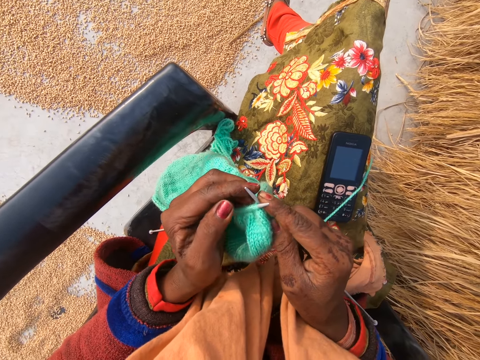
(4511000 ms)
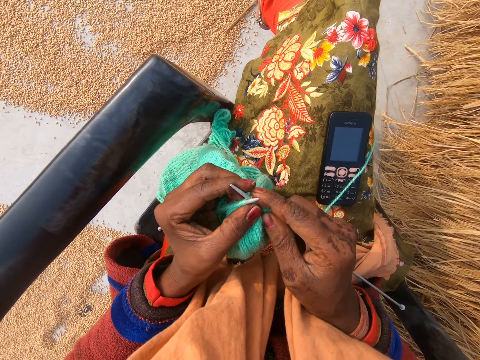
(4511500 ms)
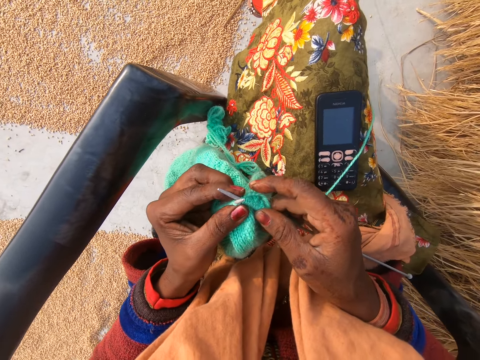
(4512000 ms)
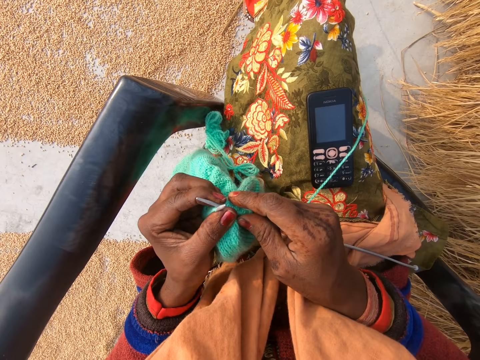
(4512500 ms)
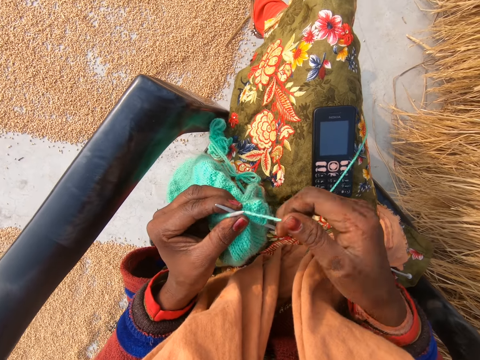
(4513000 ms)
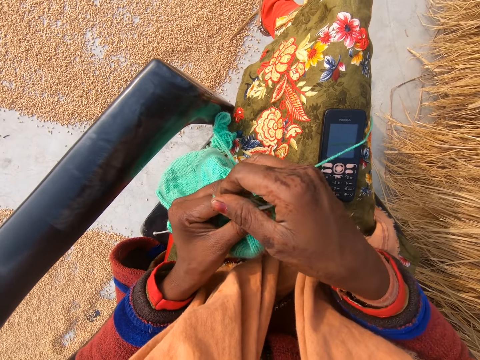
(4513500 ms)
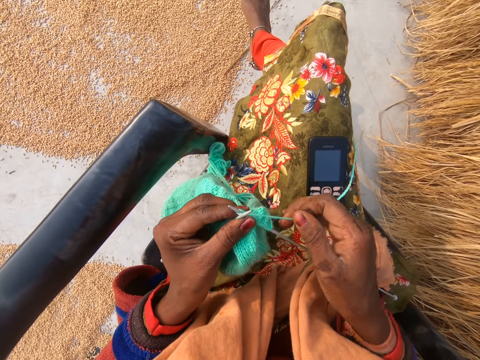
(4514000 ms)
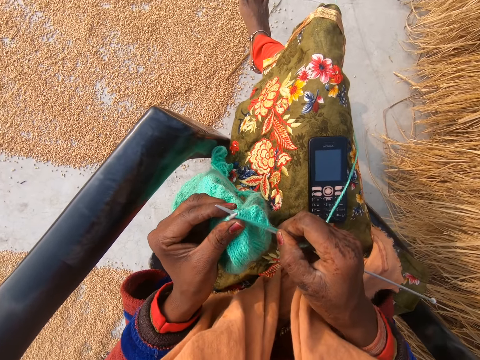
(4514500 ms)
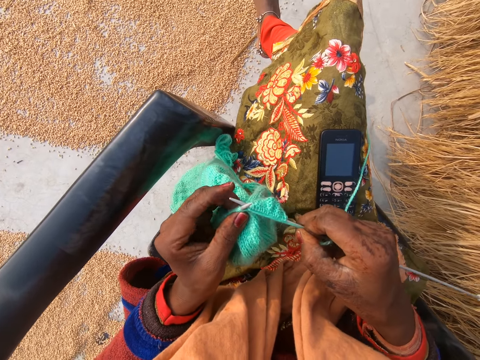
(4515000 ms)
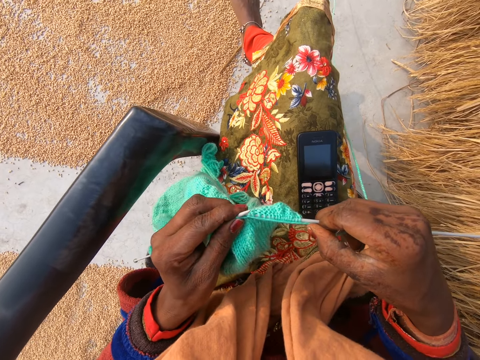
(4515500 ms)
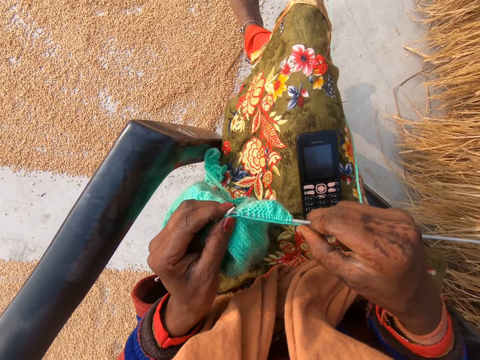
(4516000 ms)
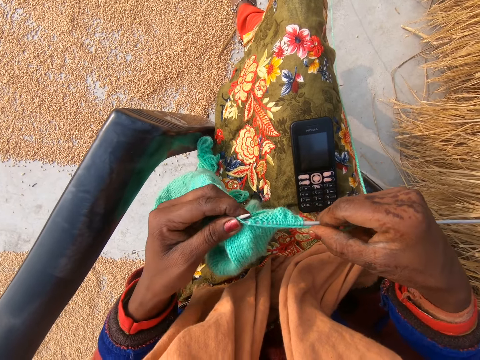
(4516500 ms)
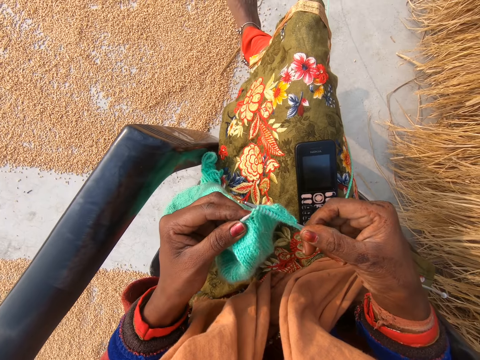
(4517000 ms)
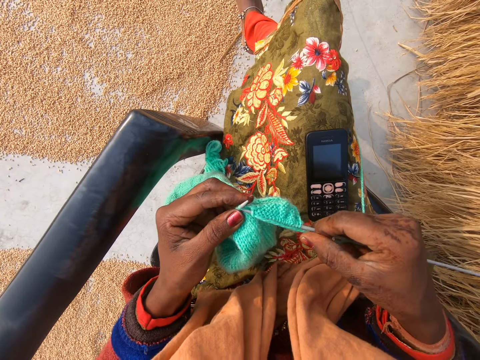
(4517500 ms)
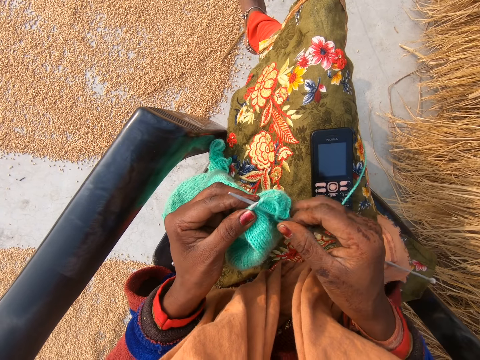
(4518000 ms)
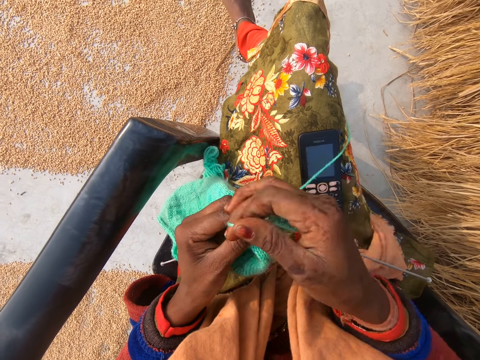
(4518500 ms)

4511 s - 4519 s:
The camera wearer crochets with the yarn in her hand with a crochet hook.

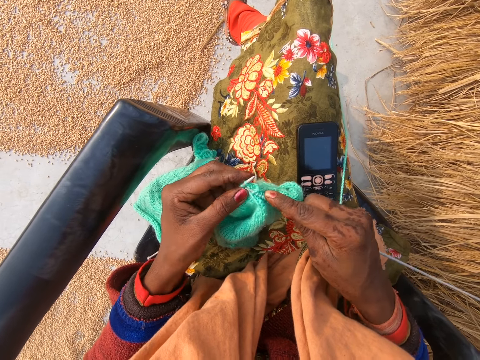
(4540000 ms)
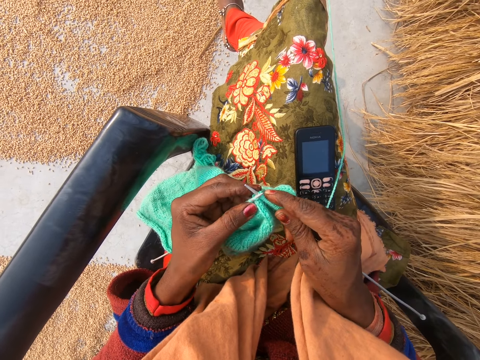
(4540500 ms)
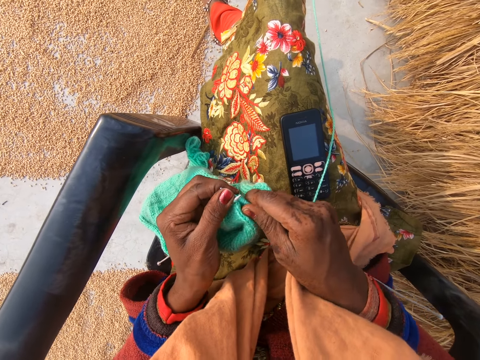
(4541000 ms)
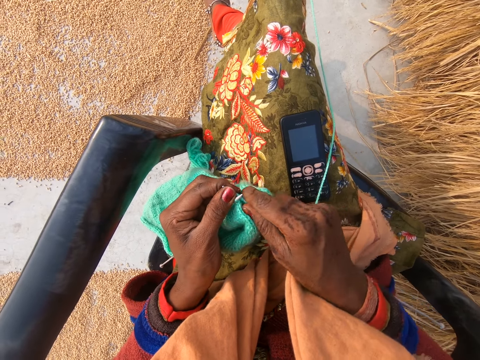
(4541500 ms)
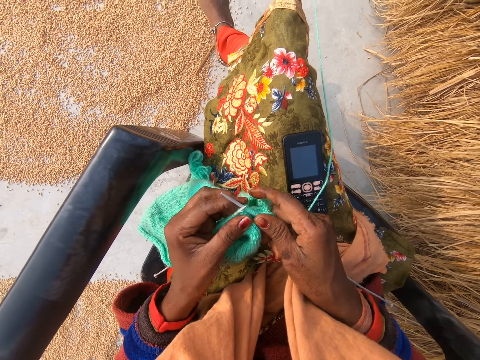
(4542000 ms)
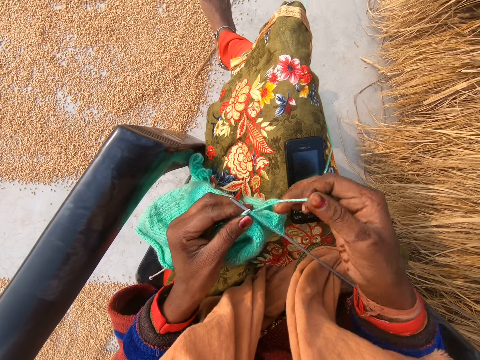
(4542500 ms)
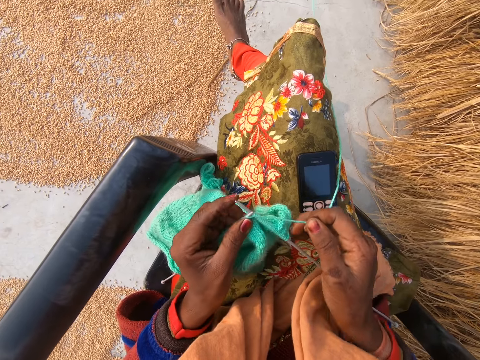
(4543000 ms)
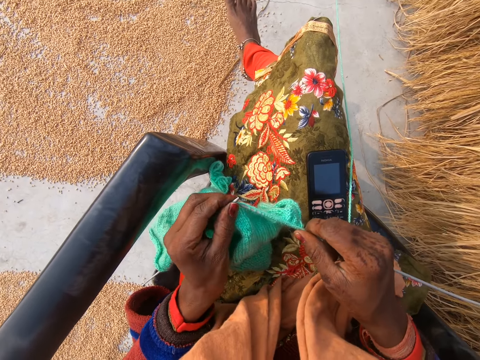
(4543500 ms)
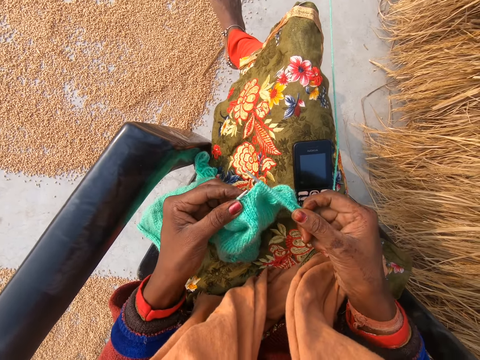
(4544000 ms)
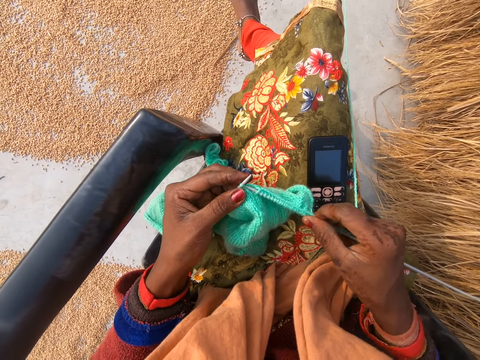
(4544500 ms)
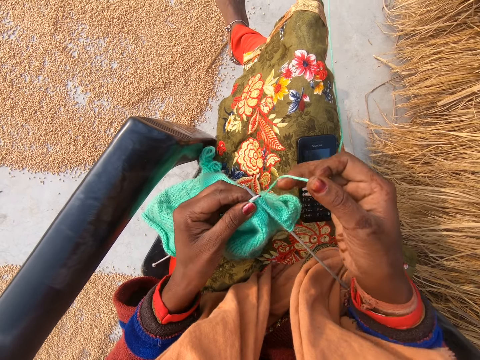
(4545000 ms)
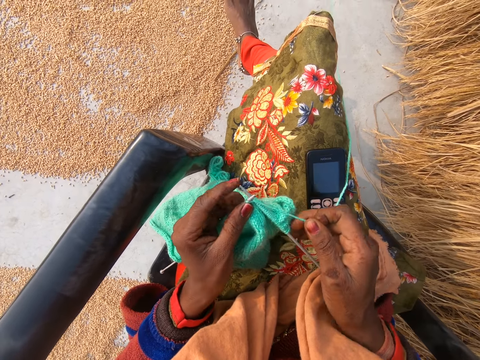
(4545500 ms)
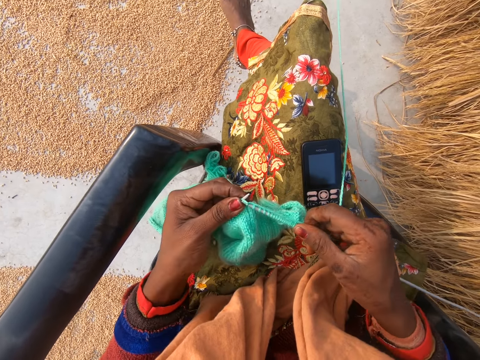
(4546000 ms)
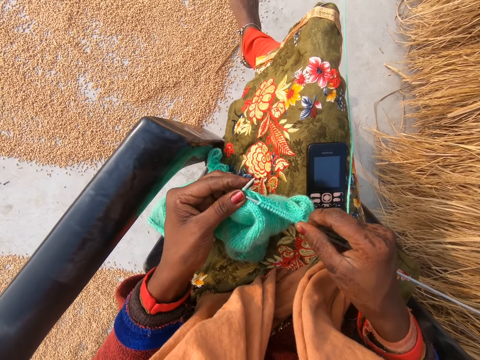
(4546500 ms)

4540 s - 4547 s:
The camera wearer stretches the fabric on the crochet hook.

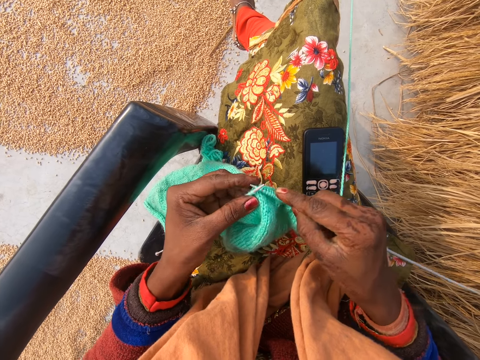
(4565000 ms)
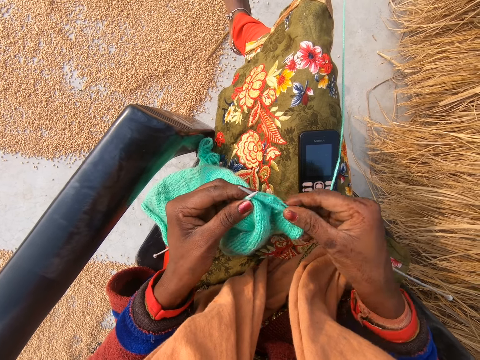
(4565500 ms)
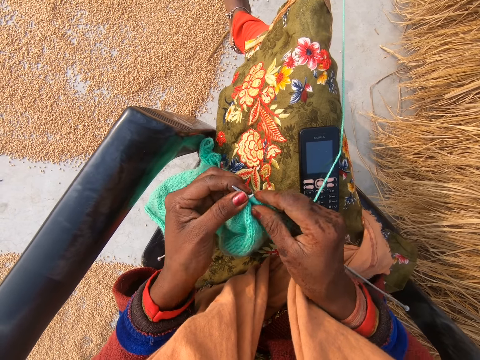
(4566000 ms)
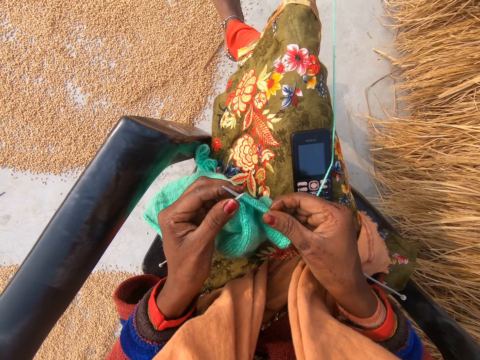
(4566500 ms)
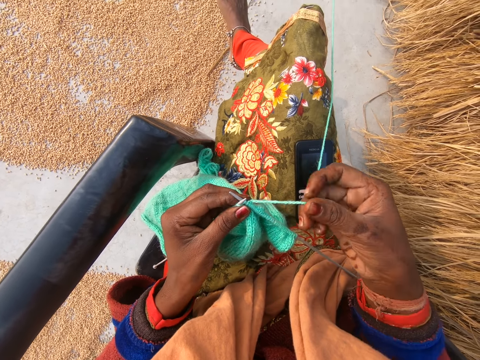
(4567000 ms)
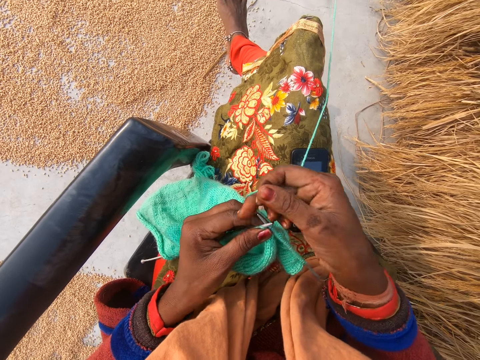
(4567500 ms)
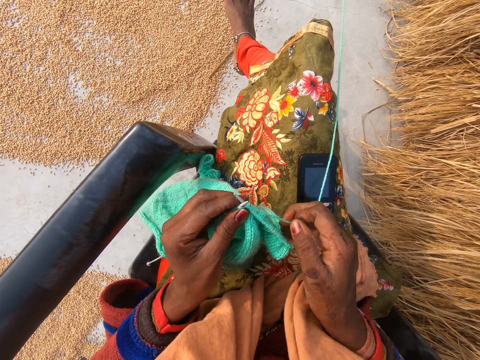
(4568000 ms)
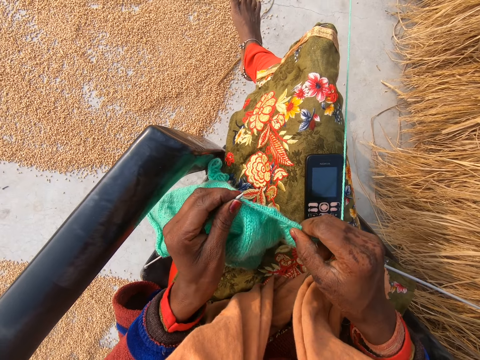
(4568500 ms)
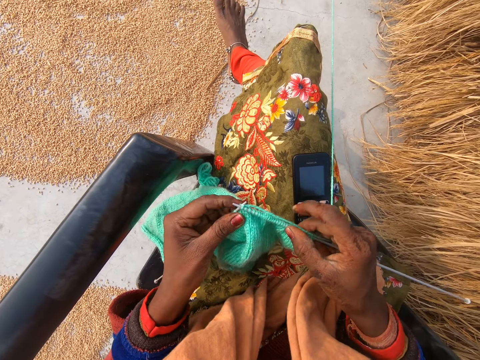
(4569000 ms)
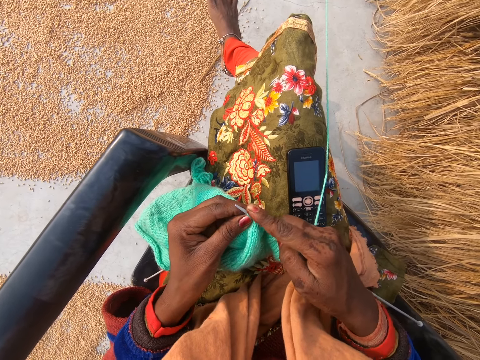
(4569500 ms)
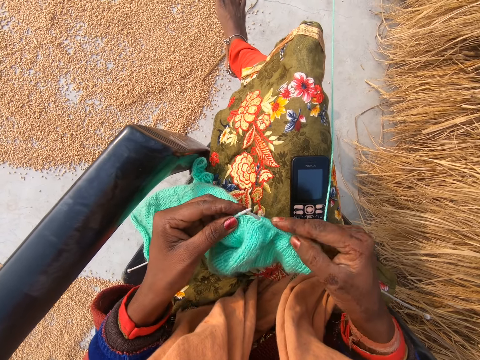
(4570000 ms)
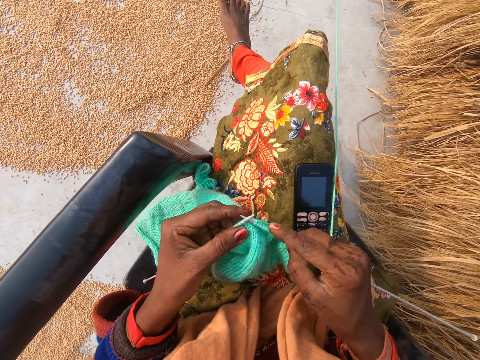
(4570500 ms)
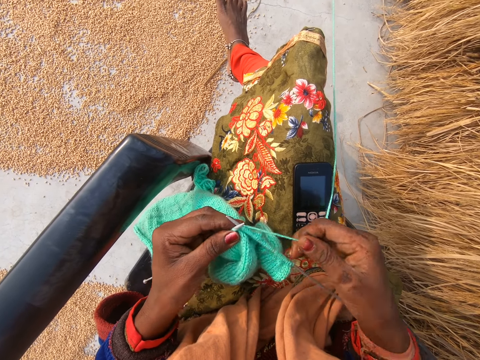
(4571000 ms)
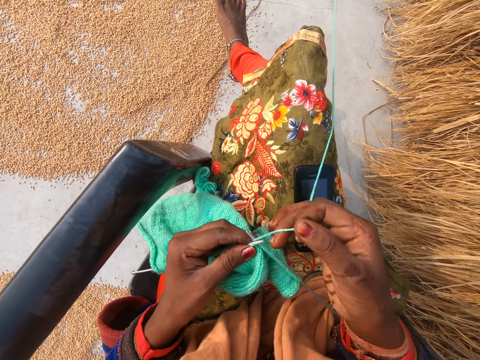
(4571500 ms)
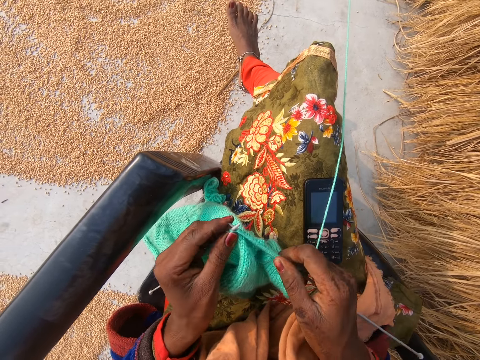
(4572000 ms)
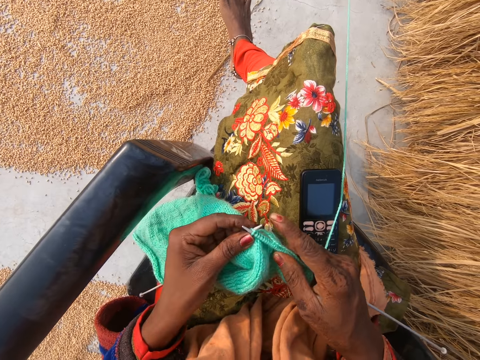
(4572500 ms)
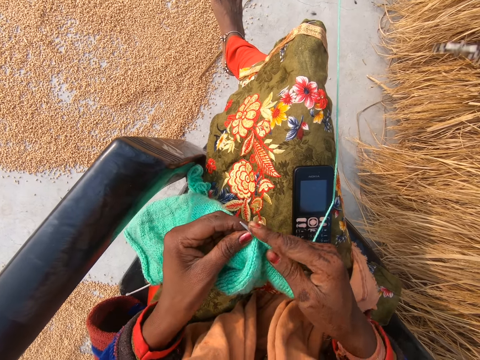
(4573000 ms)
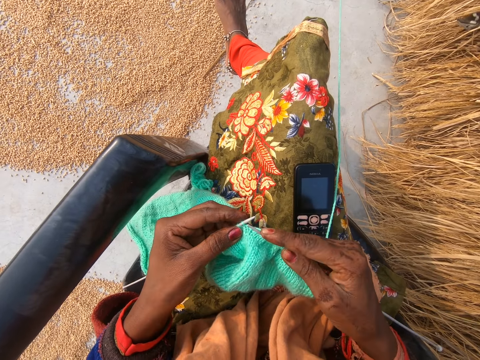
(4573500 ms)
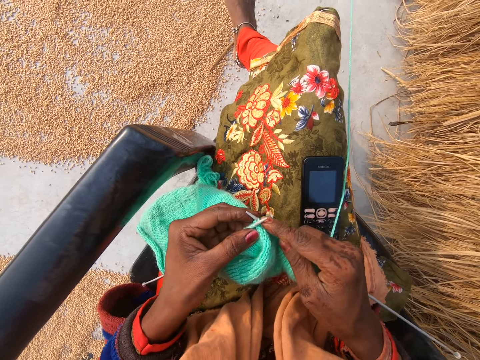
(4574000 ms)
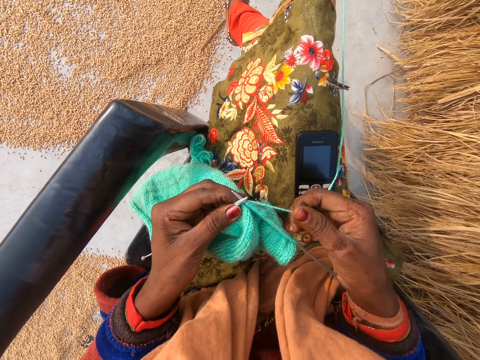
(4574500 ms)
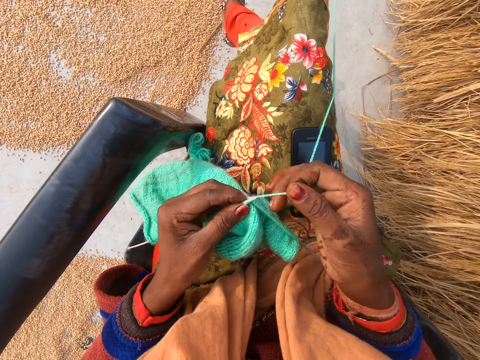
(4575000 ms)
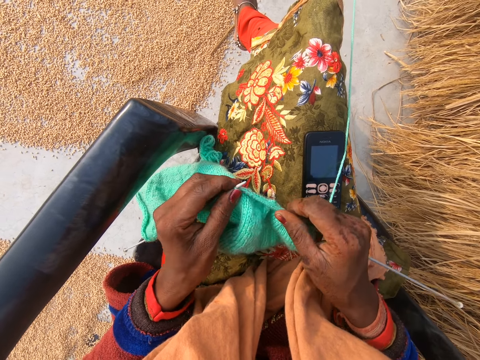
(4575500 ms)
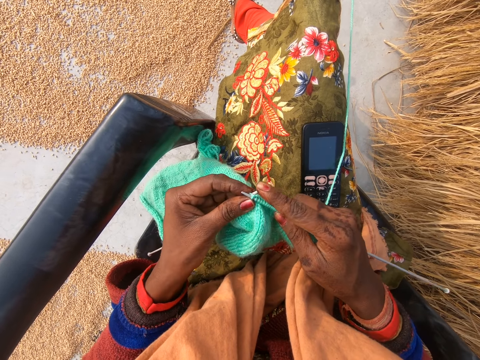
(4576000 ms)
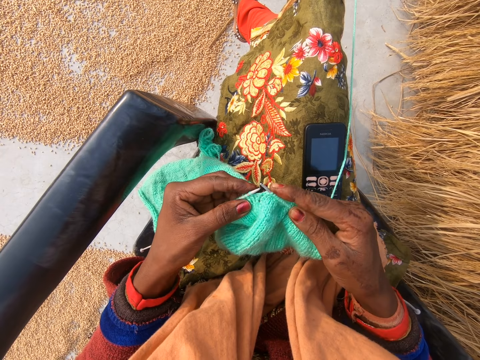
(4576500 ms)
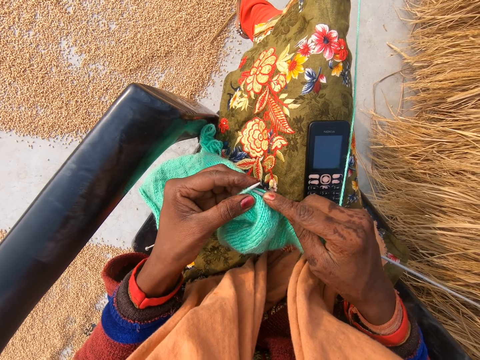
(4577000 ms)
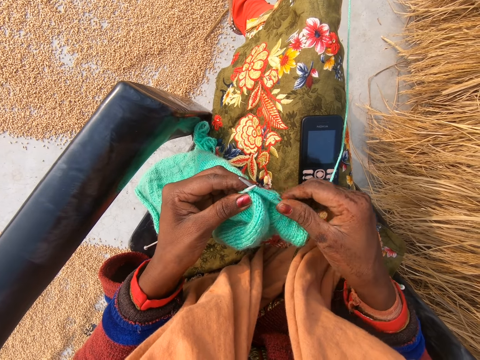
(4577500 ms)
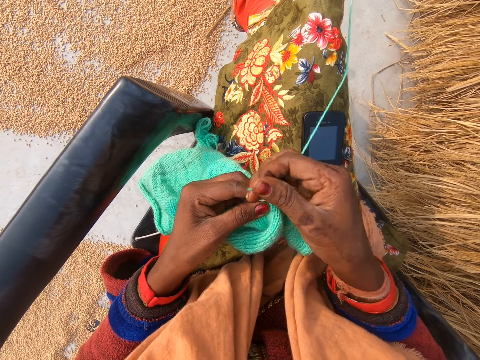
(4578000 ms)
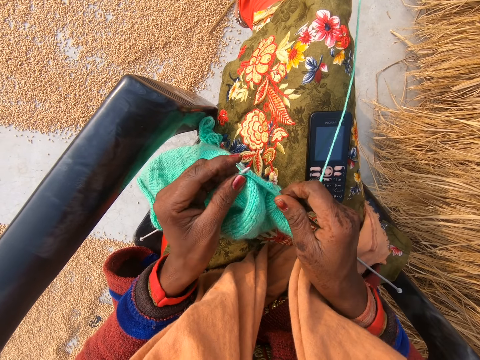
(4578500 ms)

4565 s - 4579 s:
The camera wearer stretches the fabric on the crochet hook.
